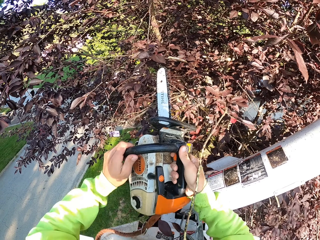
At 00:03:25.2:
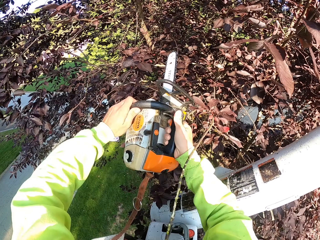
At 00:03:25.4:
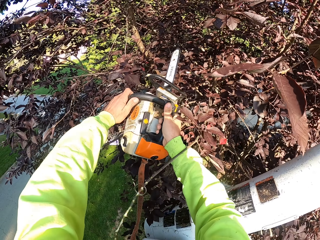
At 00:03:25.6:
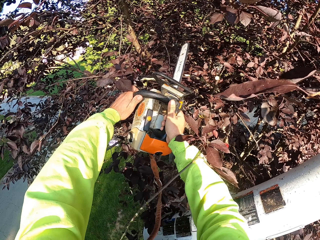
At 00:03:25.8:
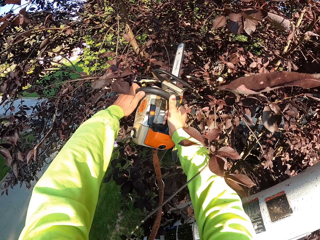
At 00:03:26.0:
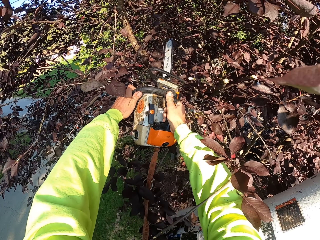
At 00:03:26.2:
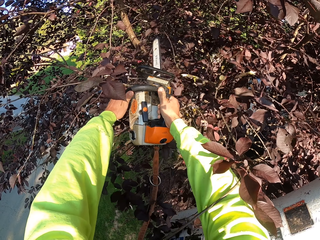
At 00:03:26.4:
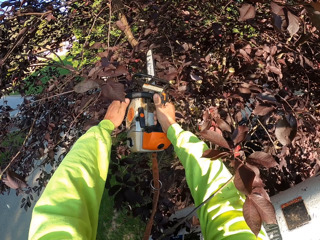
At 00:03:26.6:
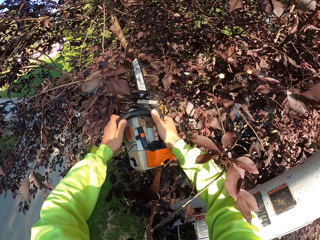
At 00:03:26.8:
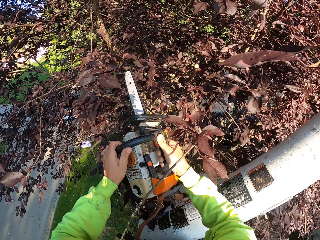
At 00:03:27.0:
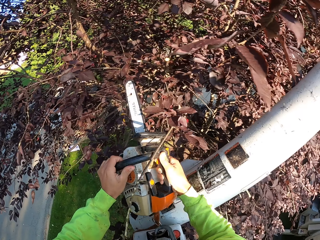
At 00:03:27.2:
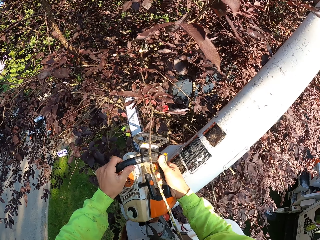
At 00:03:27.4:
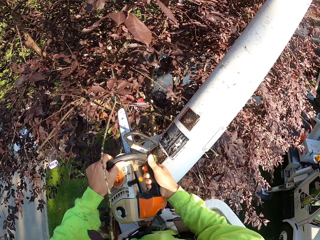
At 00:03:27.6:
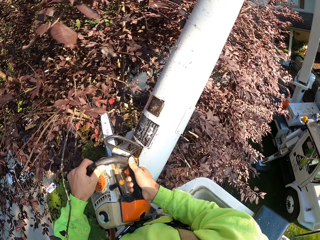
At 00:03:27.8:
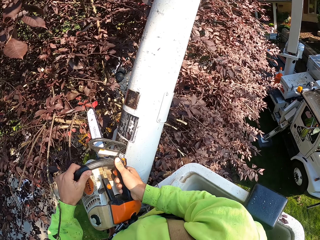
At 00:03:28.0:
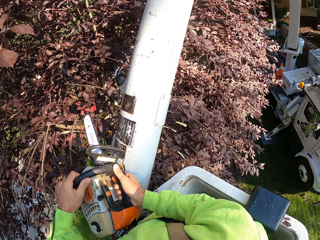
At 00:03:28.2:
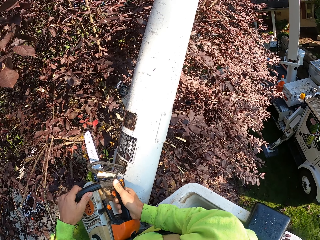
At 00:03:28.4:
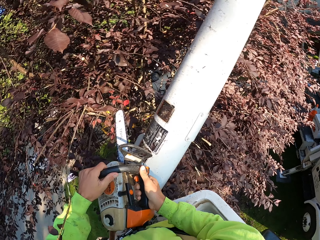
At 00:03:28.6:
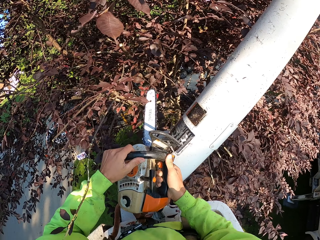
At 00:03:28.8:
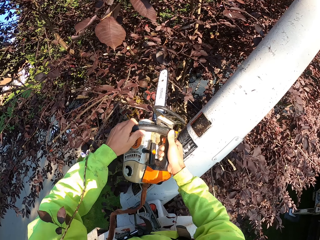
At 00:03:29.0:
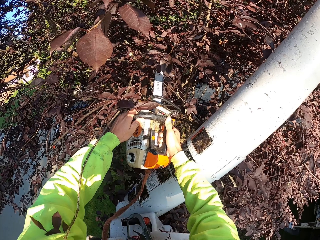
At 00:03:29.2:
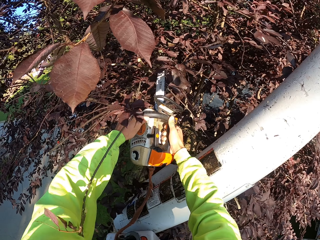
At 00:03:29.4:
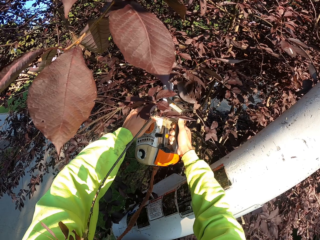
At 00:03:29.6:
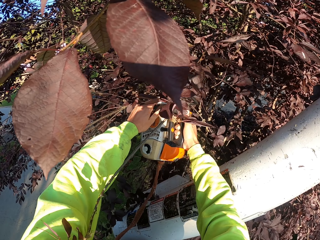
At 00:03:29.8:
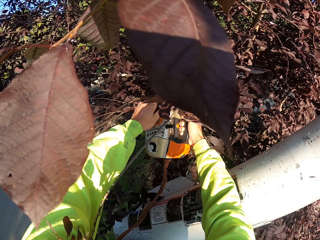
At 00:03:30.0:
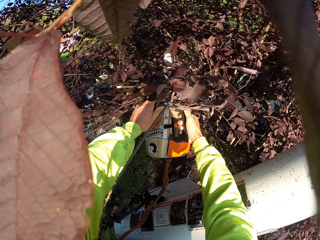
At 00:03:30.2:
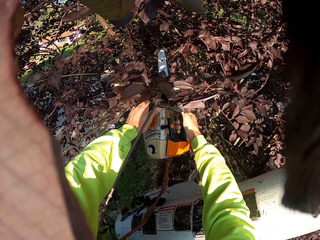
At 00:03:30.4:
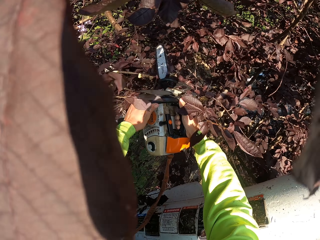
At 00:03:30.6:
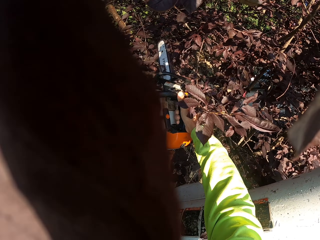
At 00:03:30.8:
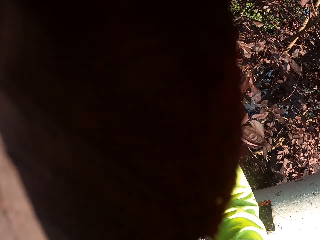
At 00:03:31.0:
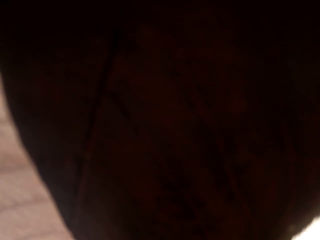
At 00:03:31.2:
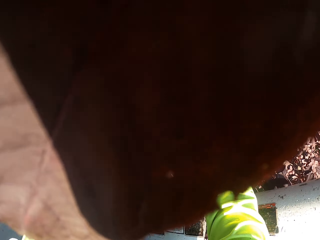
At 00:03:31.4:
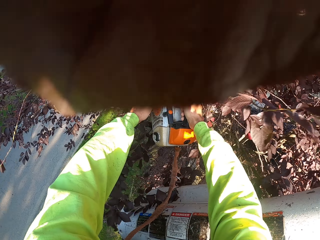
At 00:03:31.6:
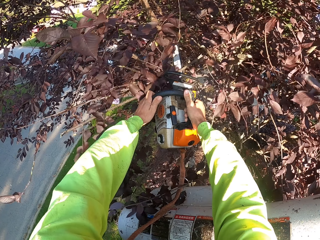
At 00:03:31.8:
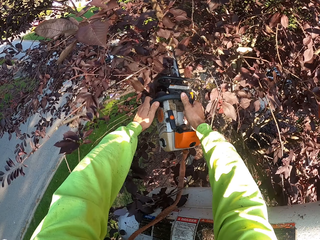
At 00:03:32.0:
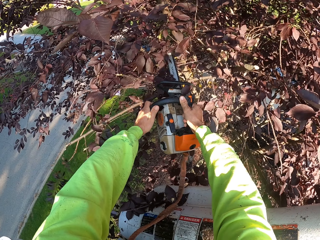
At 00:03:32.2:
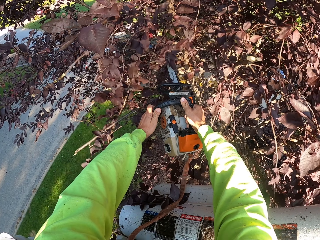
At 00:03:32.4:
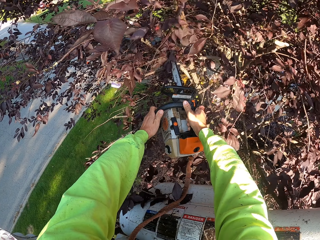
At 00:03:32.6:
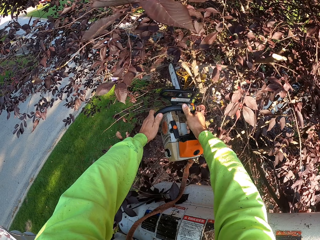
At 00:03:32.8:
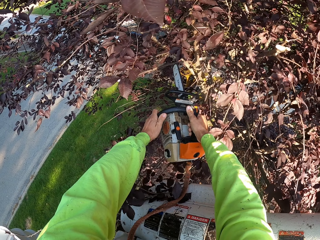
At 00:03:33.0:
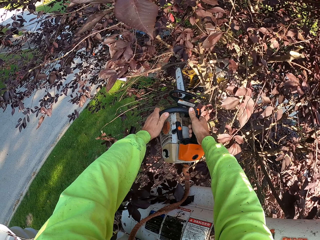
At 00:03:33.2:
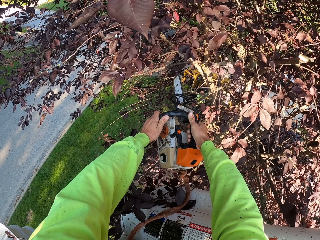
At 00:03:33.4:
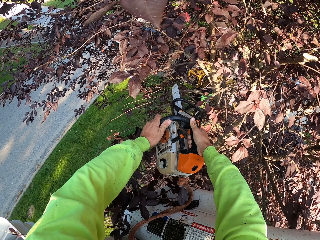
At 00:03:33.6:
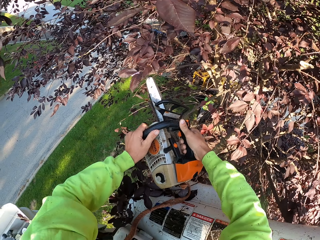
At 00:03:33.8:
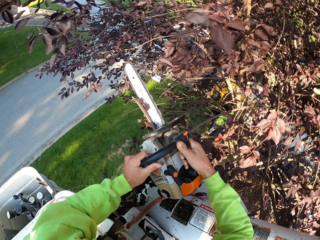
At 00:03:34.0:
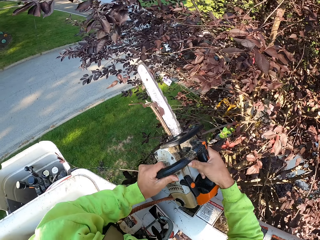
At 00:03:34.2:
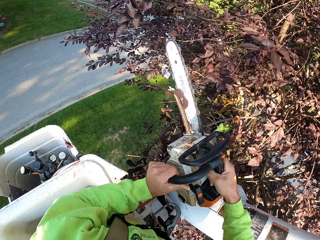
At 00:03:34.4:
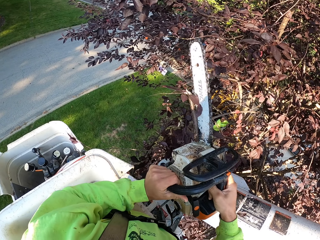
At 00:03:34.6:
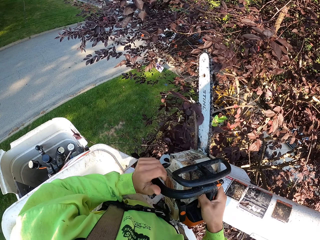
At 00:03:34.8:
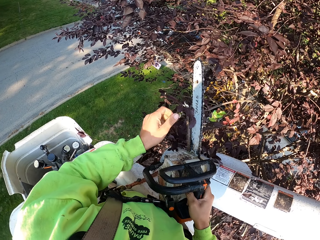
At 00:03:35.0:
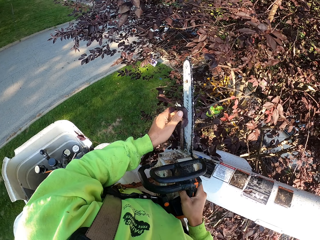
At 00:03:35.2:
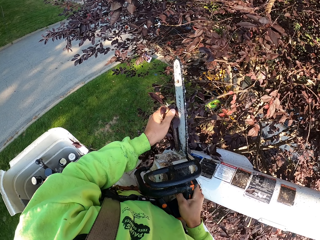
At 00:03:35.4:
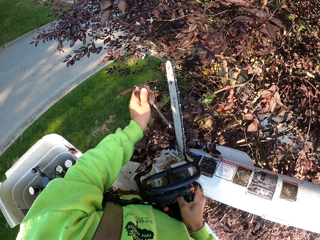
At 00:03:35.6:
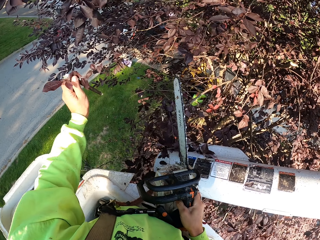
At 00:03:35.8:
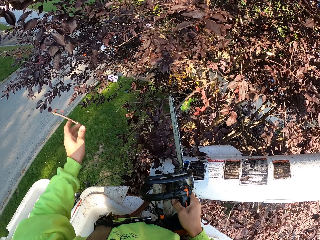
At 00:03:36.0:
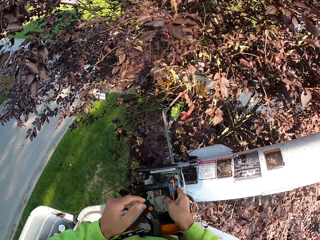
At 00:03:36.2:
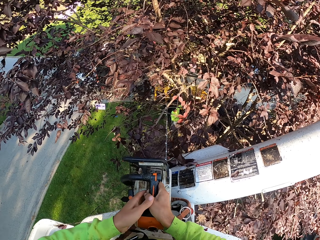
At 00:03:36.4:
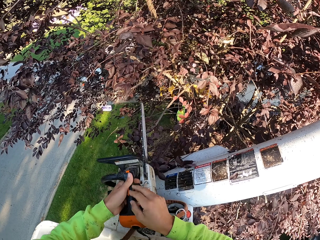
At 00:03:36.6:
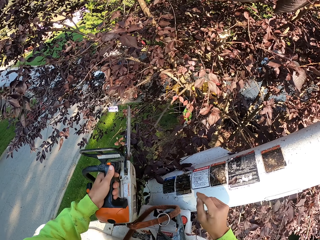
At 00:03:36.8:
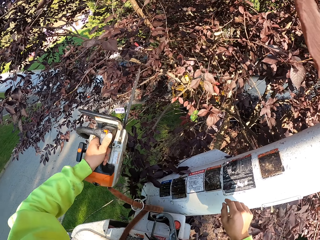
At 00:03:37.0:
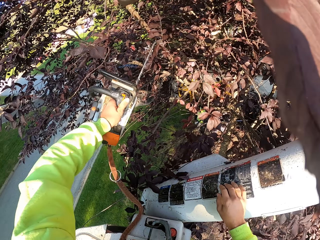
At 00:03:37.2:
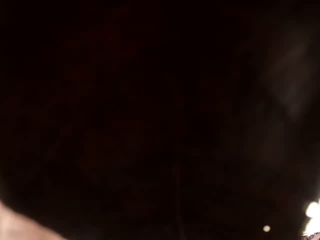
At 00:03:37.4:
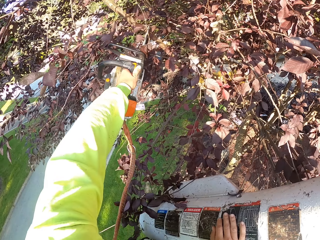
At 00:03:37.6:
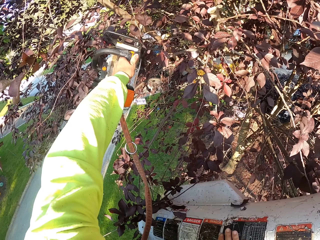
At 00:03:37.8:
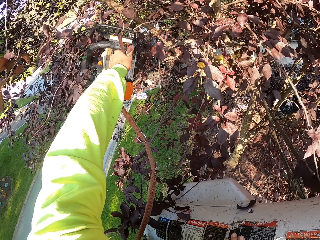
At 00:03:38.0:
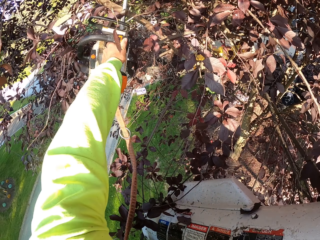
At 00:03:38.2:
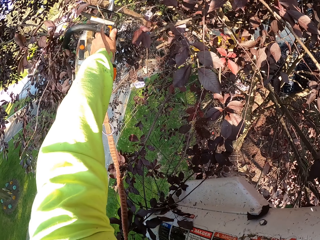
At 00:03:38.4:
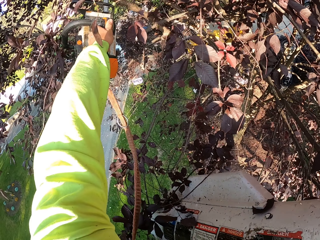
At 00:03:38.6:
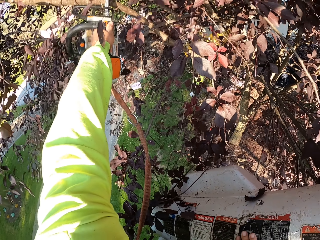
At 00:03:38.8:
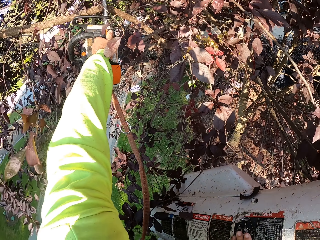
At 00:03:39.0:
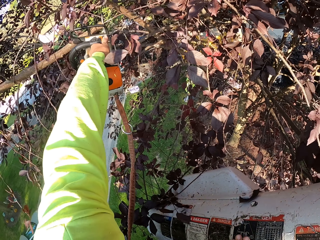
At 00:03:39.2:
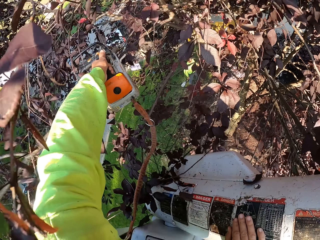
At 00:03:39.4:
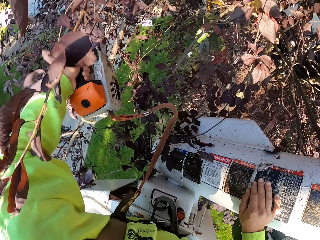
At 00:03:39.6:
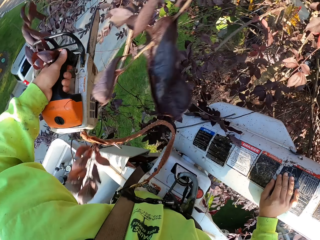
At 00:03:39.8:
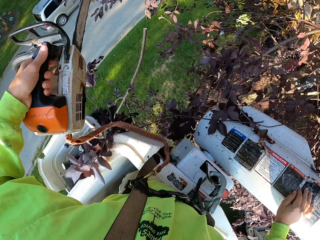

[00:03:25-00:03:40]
The camera wearer cuts a branch of leaves with both hands on the chain saw. He removes a branch of leaves from the chain saw in his right hand with his left hand. He throws the branches on the ground. He passes the chain saw from his right hand to his left hand. He cuts branches of leaves with the chain saw in his left hand.

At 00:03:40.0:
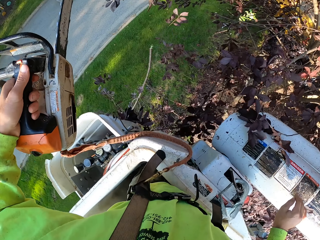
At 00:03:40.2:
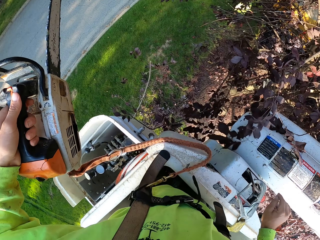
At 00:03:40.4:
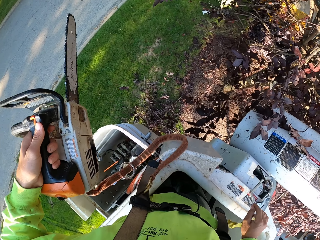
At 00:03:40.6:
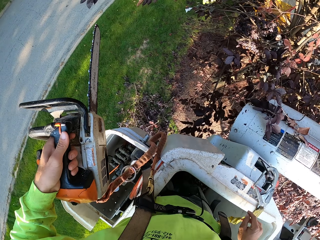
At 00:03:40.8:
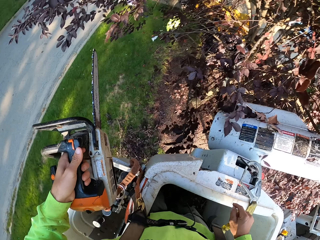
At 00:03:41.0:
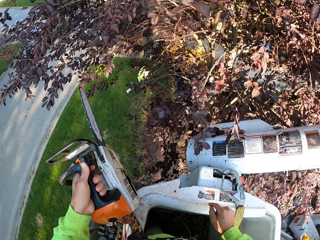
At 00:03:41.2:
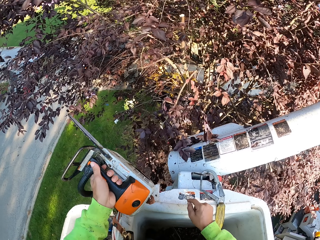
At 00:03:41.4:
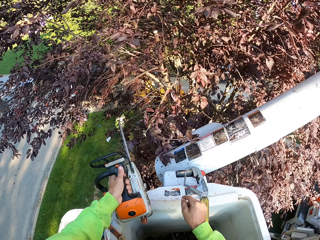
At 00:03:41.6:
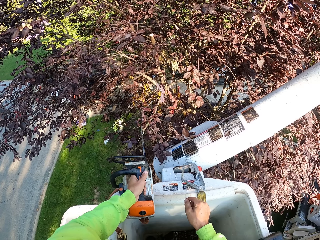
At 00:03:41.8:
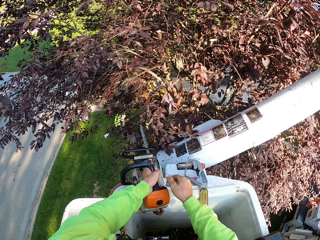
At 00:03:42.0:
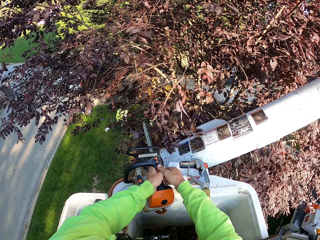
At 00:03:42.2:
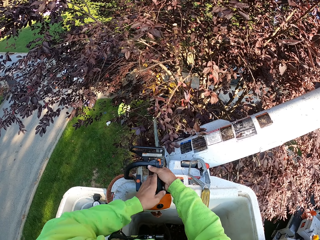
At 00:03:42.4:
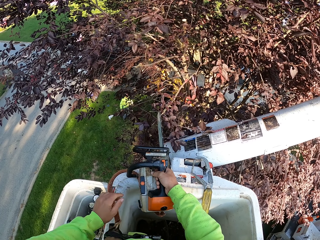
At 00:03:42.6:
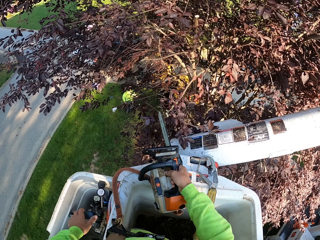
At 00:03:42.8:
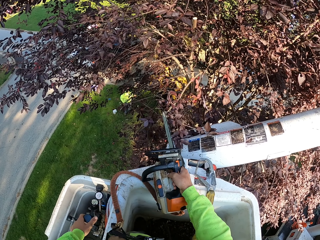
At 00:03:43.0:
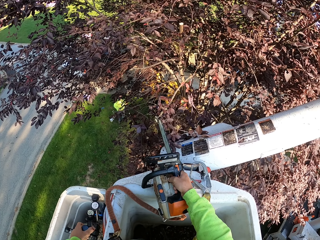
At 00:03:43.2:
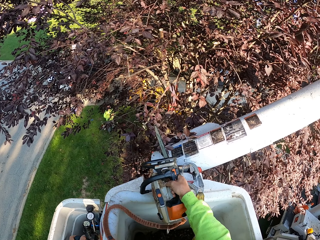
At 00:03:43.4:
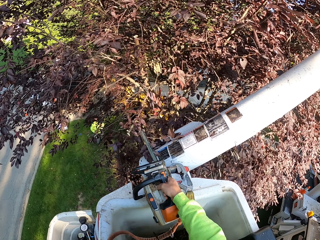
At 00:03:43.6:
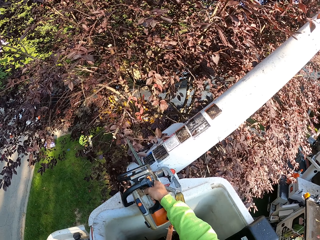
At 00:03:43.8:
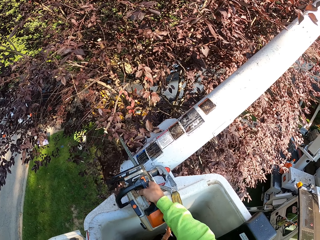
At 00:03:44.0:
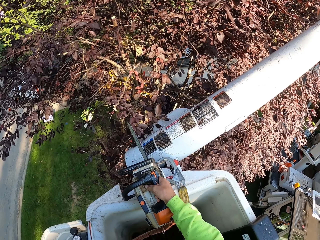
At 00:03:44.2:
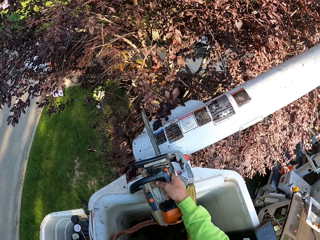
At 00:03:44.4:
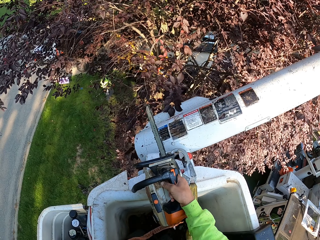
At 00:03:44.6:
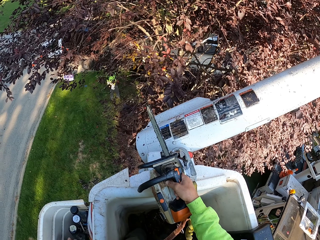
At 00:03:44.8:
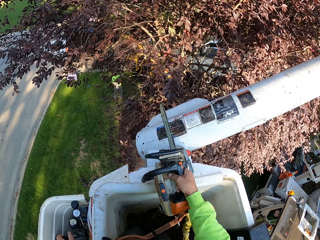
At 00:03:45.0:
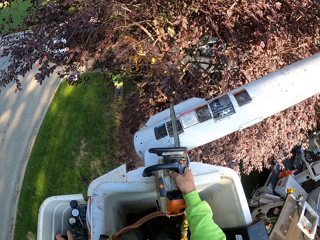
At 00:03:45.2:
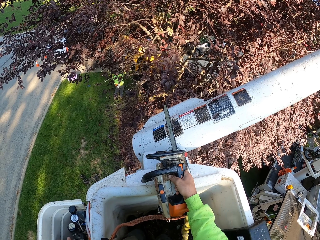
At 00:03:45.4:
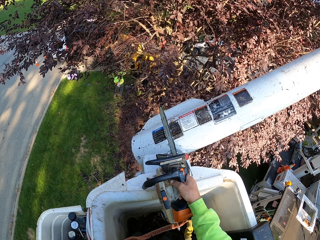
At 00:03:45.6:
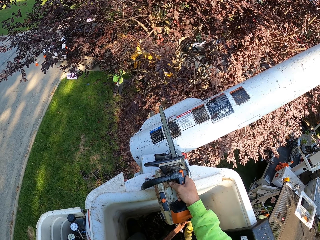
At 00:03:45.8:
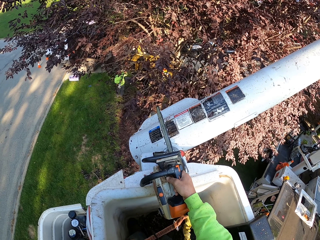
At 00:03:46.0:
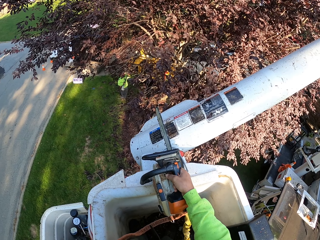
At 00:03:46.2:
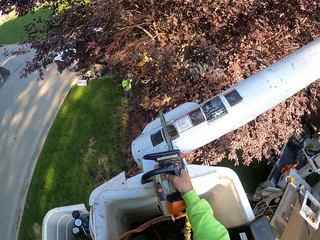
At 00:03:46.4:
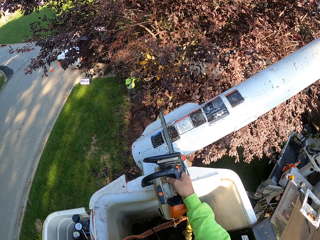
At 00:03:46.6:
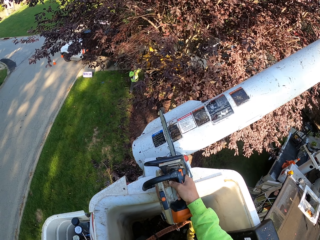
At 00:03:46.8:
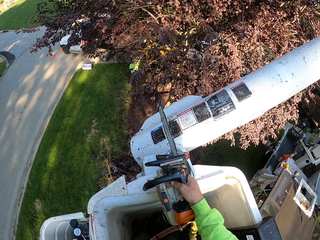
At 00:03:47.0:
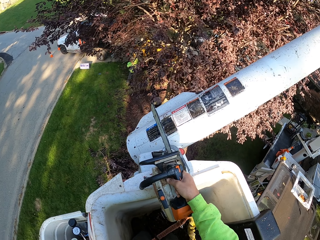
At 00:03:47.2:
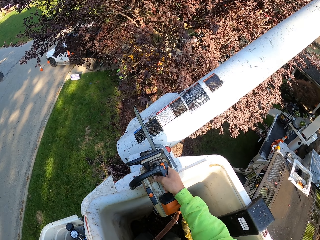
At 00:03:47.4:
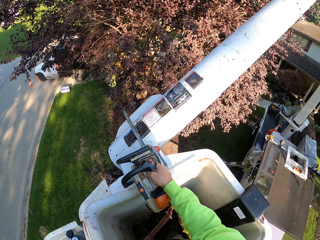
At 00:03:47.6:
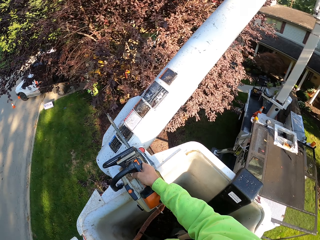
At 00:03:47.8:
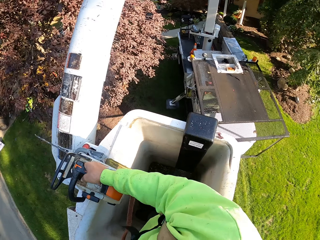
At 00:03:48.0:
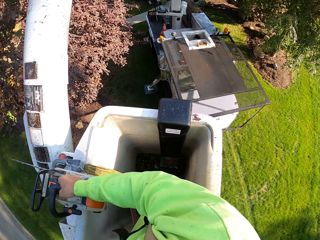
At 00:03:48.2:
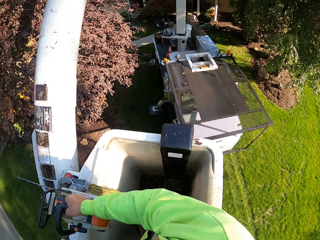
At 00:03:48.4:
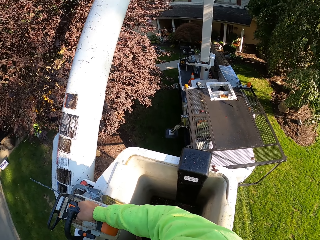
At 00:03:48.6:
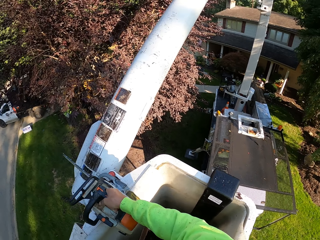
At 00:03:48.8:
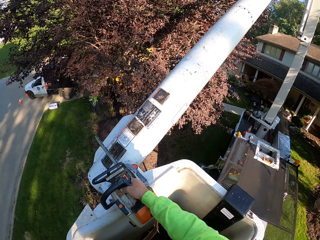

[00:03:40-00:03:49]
The camera wearer holds the power saw with the right hand. He passes the chain saw from his left hand to his right hand. He places his left hand on the control of the man lift. A man talks to the camera wearer. The camera wearer moves on the man lift. He adjusts the crane.
